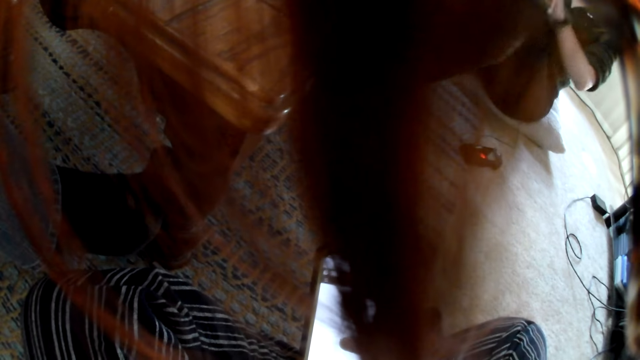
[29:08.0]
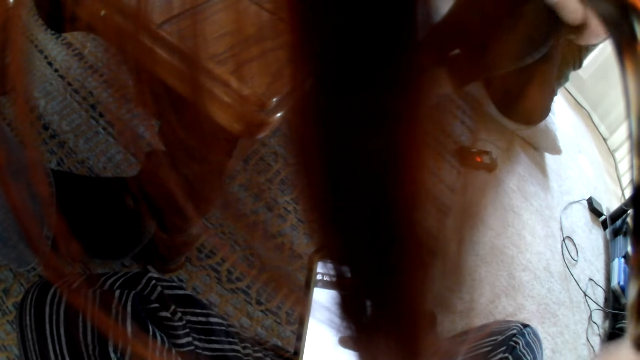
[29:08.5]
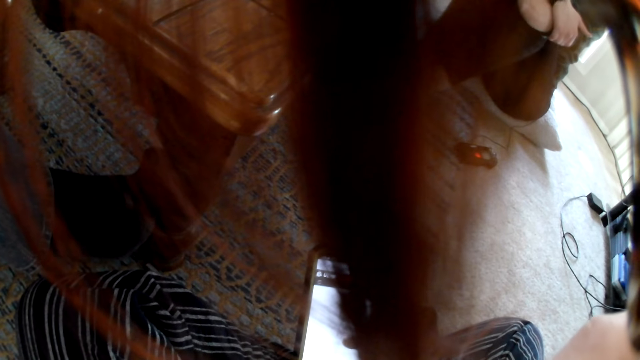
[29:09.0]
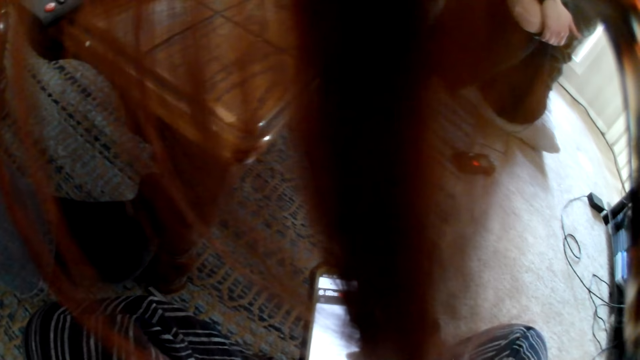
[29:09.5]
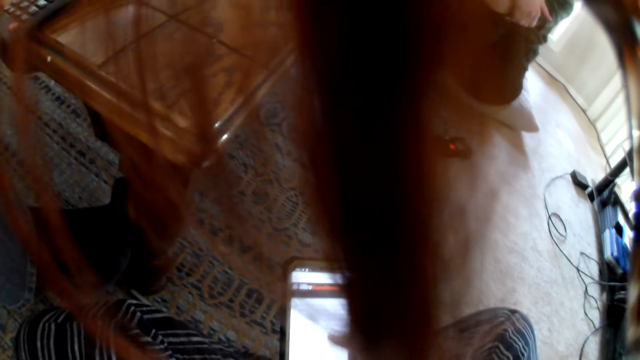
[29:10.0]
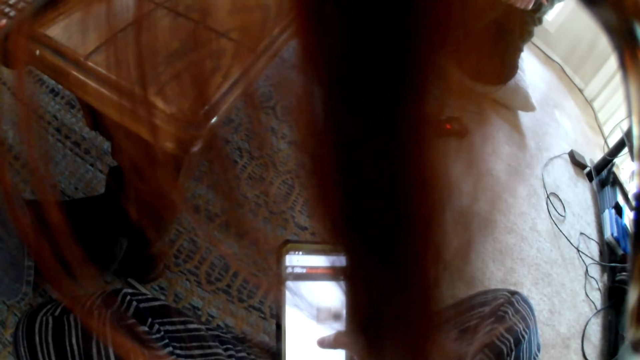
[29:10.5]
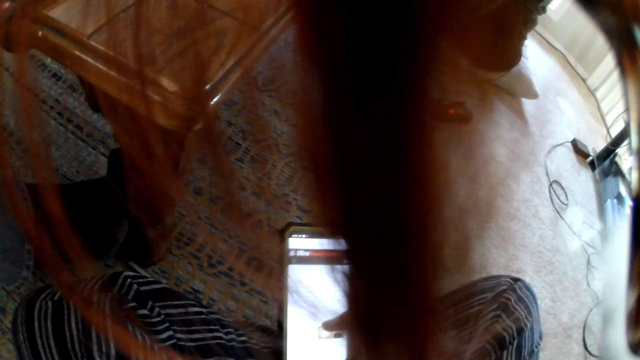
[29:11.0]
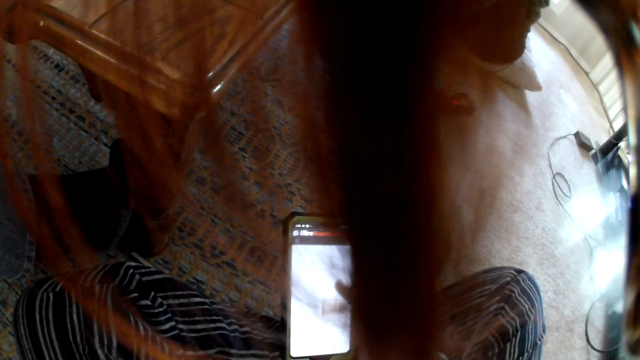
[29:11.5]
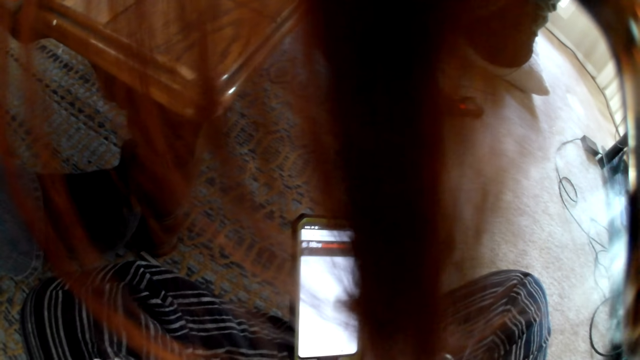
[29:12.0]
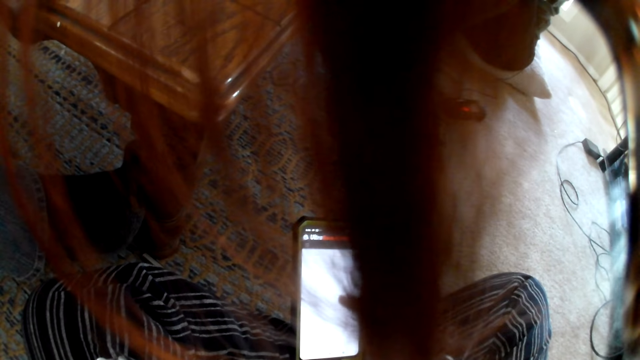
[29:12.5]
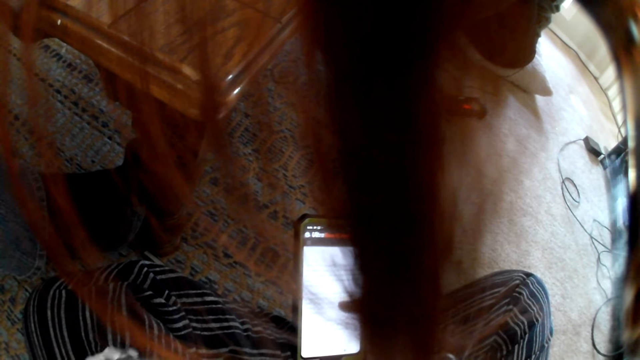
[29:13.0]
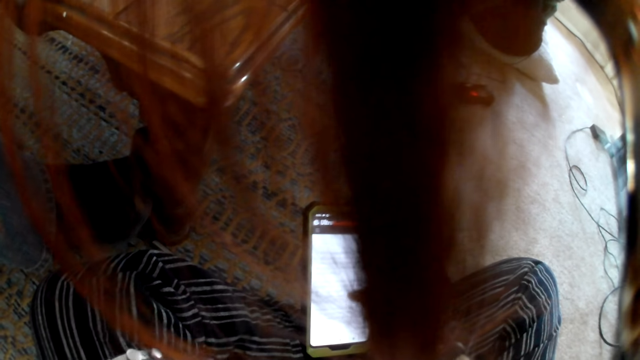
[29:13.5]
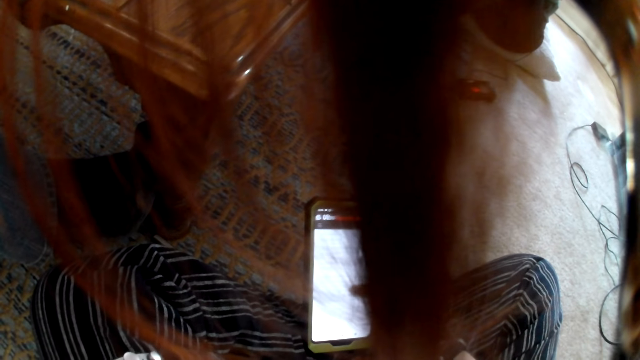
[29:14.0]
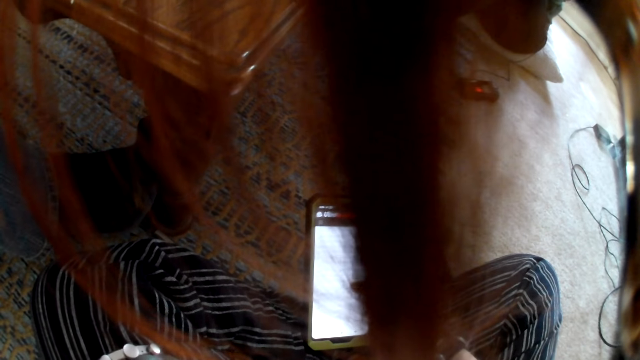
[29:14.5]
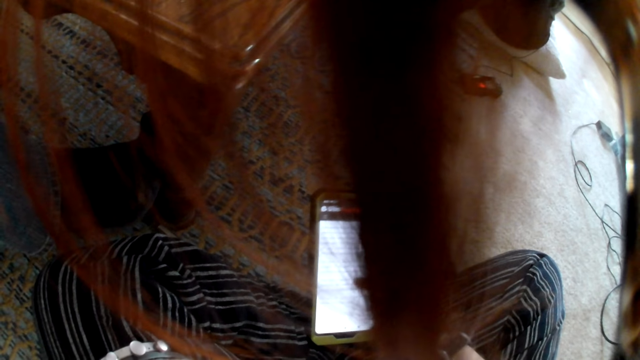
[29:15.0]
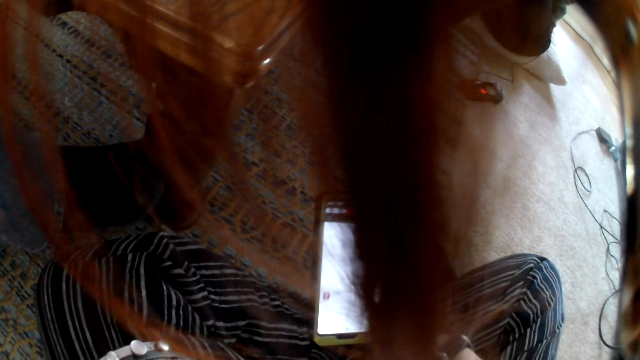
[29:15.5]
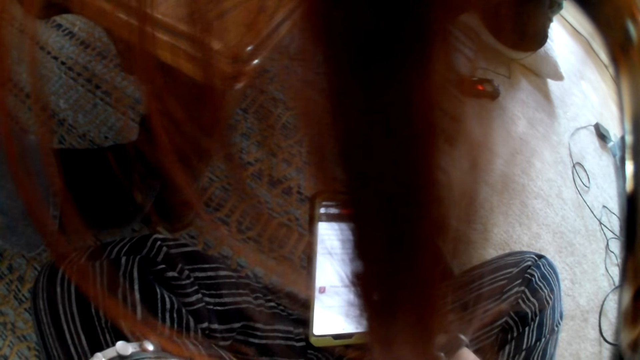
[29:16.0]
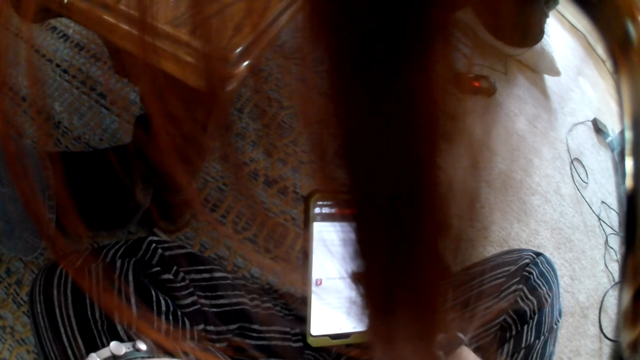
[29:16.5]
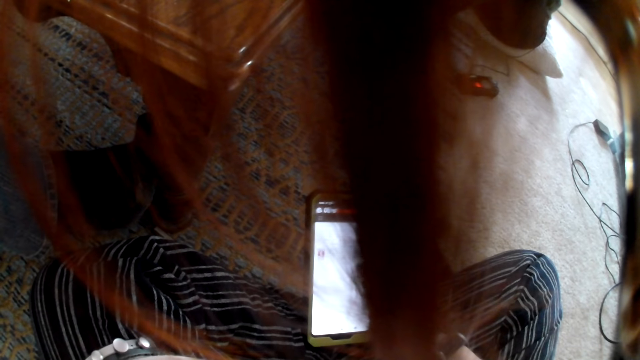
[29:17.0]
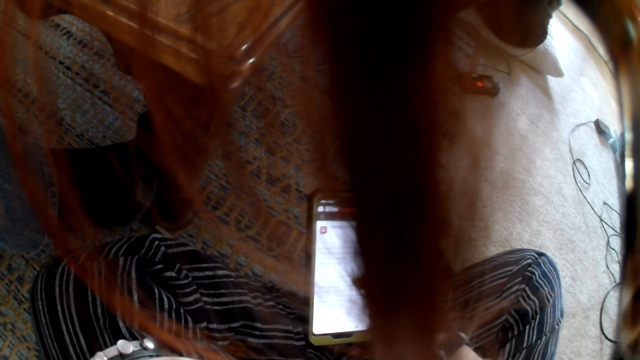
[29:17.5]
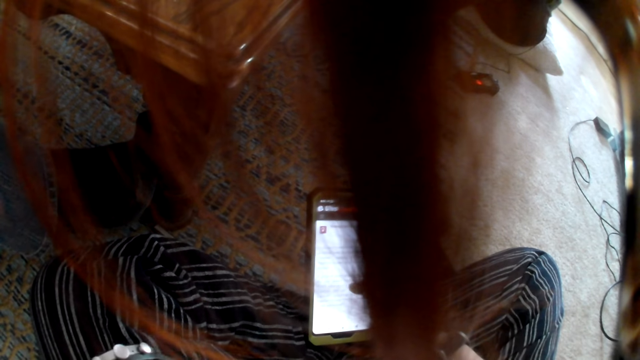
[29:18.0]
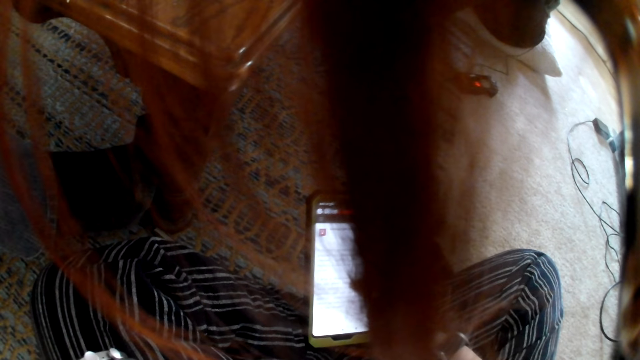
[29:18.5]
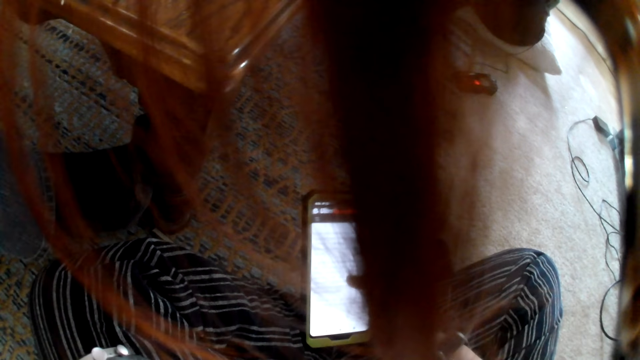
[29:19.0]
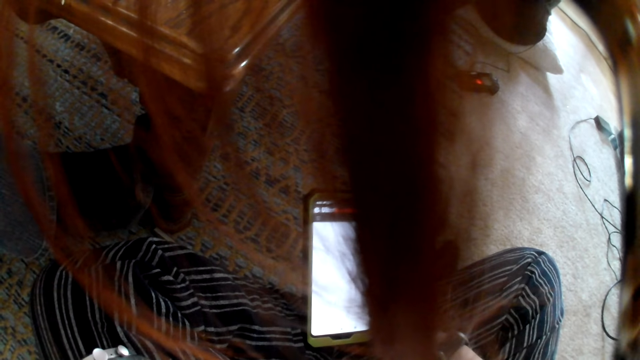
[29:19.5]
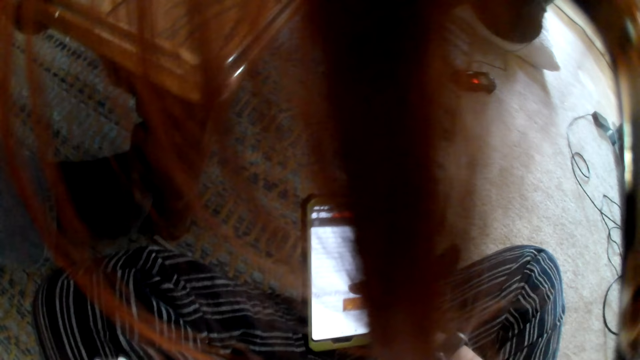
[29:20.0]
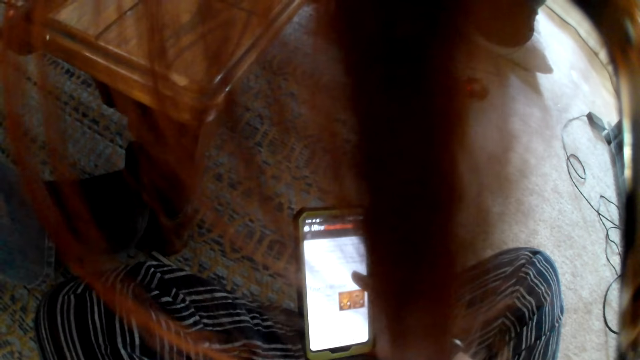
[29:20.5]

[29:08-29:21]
The camera wearer scrolls the phone. They scroll the phone again.

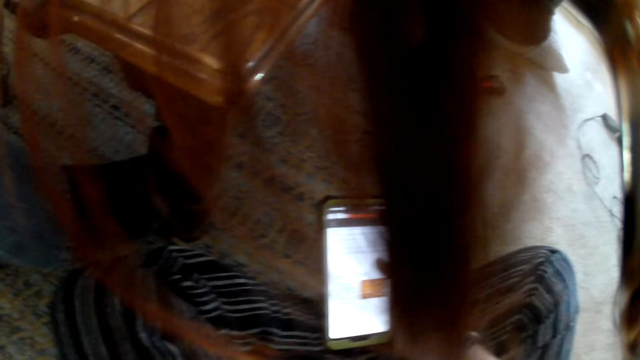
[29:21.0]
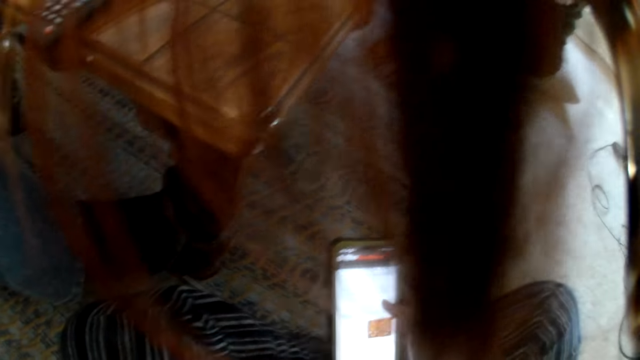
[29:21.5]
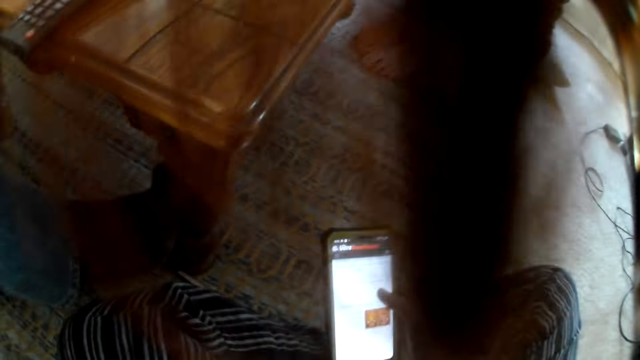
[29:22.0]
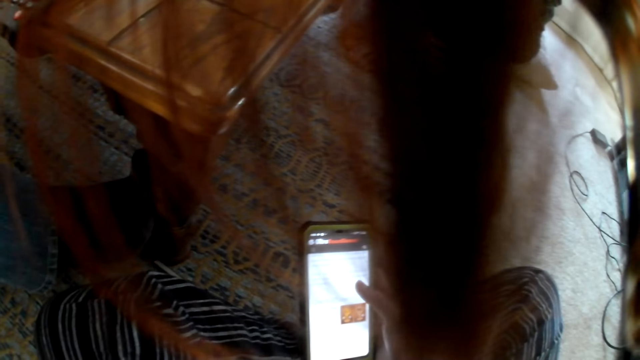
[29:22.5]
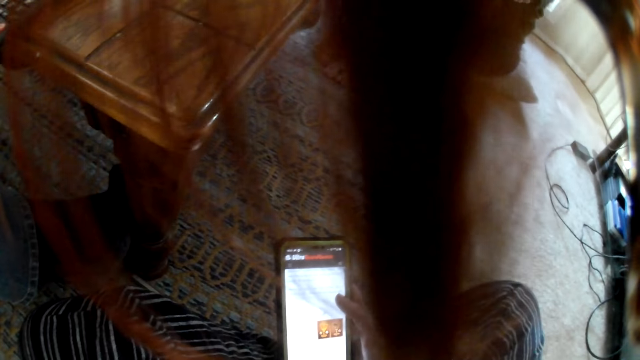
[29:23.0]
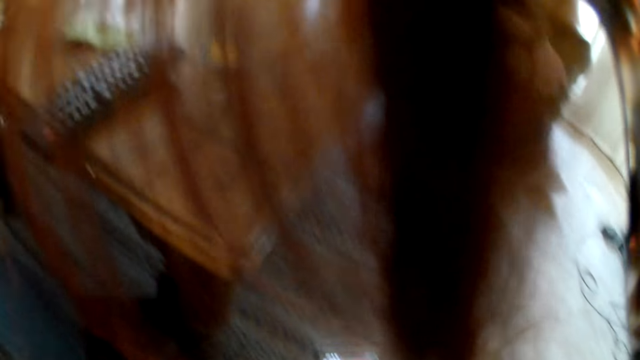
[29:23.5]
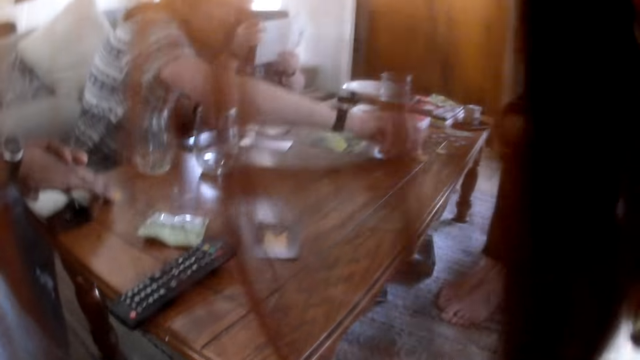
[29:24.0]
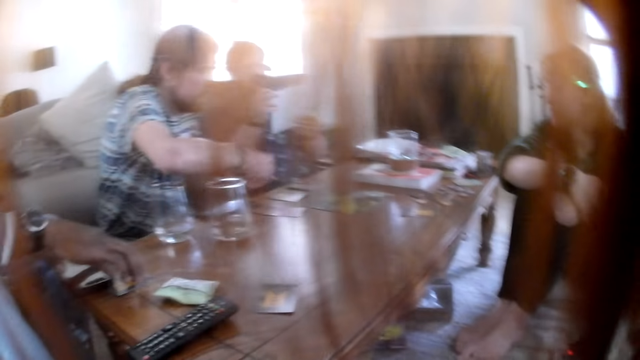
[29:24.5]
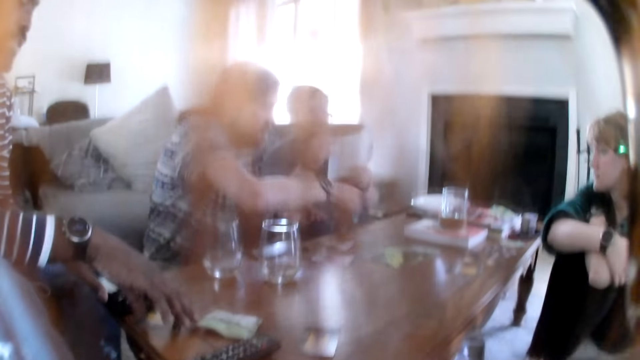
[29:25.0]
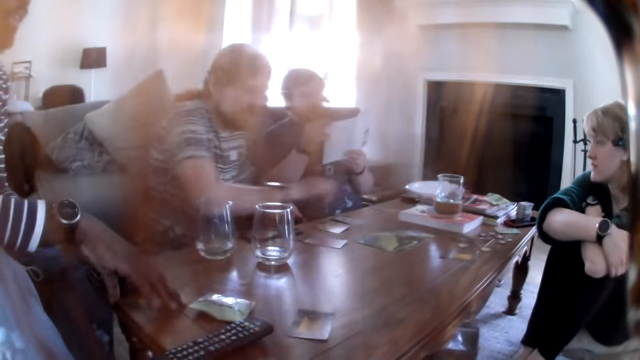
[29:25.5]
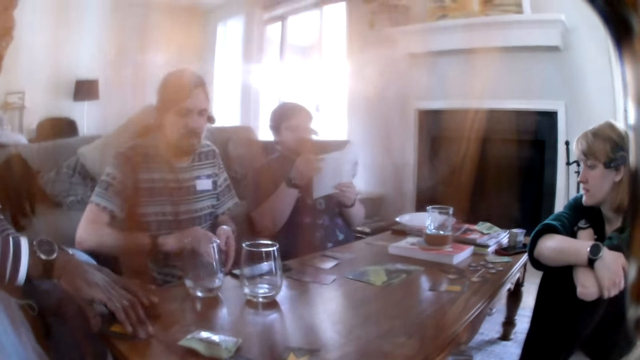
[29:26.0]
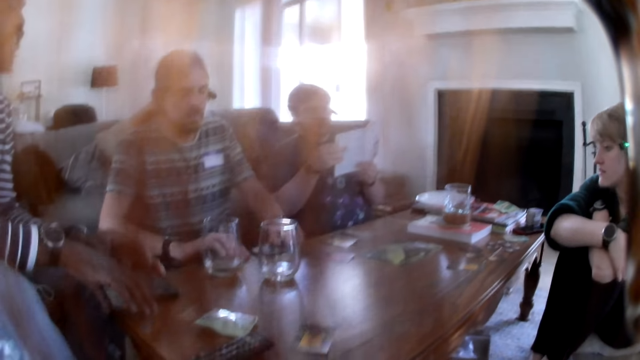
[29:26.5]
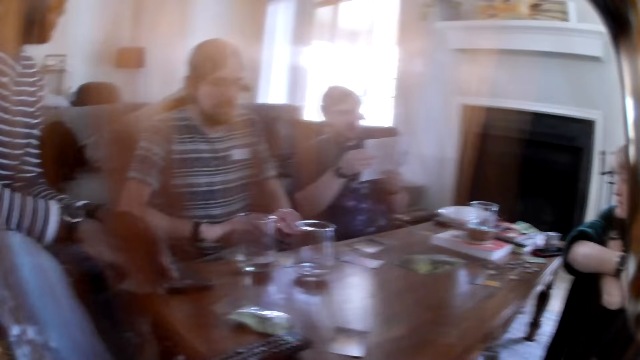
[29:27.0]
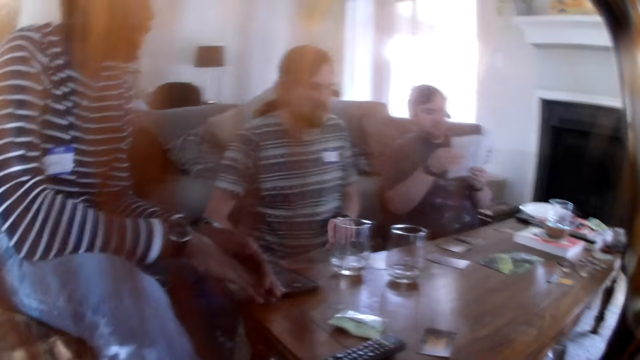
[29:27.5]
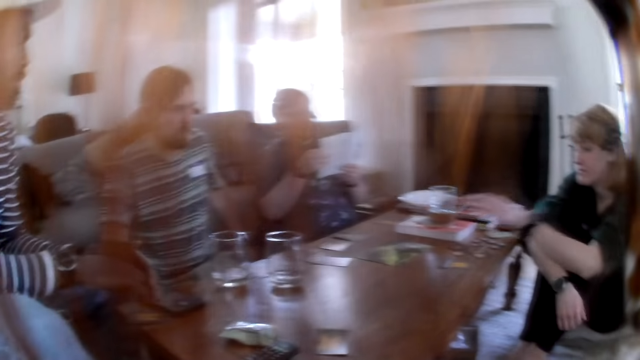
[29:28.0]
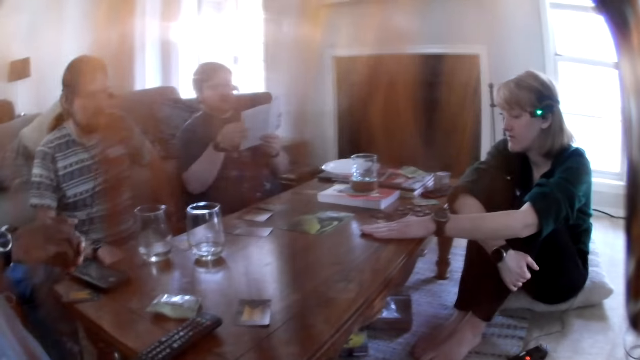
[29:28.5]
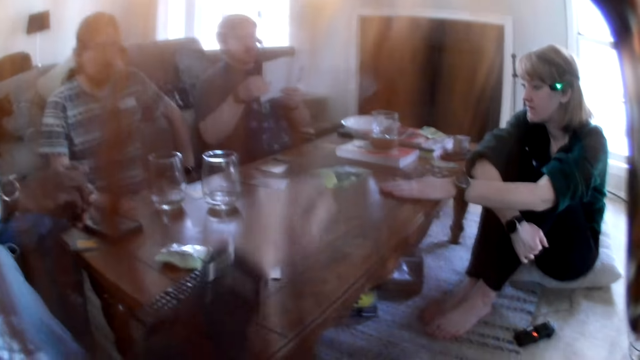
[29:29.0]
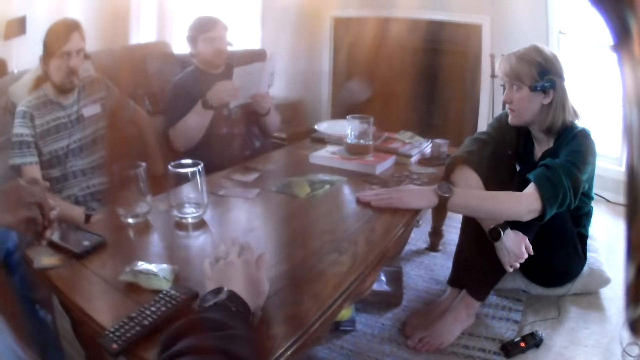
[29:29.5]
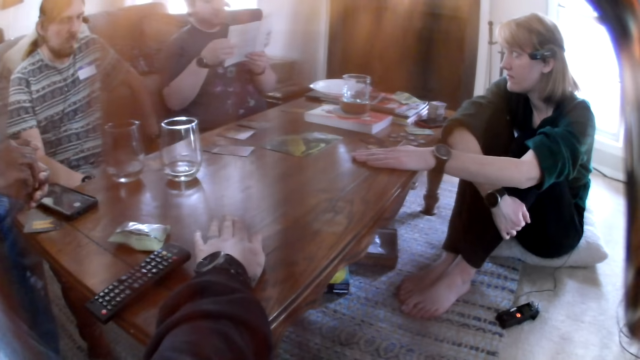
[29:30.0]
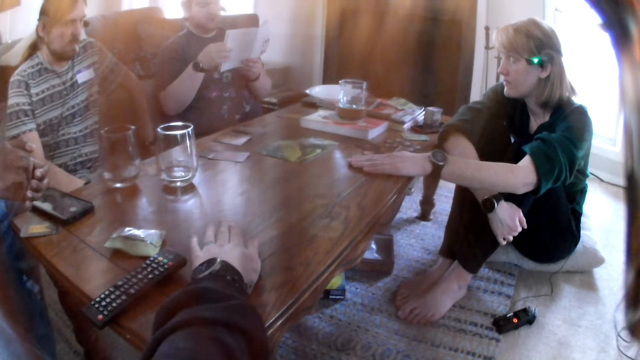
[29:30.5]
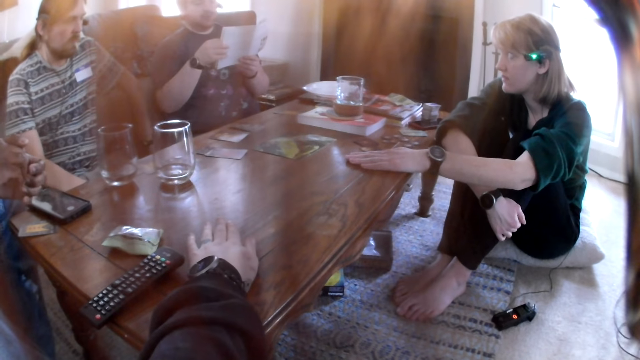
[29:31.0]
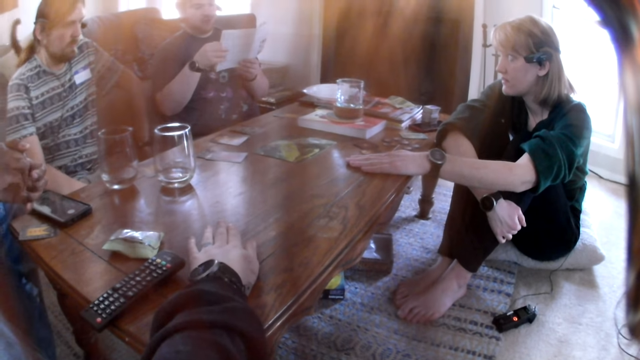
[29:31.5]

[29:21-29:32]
The camera wearer converses with a man, another man, the woman and another man. The second man drops a card on a table with his right hand. The camera wearer looks around. The second man drops a card on the table with his right hand. The second man picks cards from the table with his right hand. The woman places her left hand on the table. The camera wearer places her left hand on the table. She holds a card.
